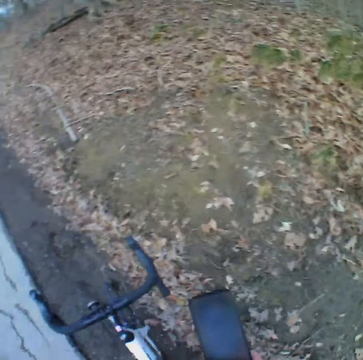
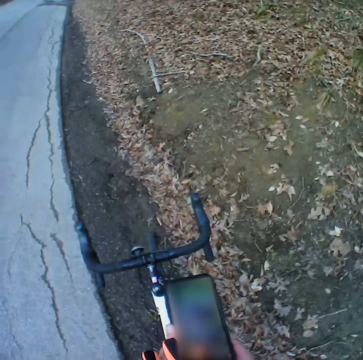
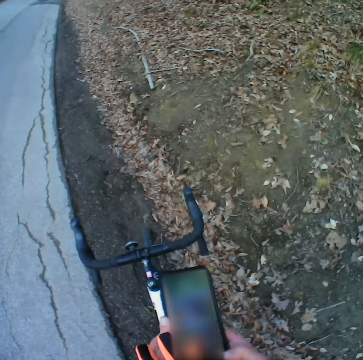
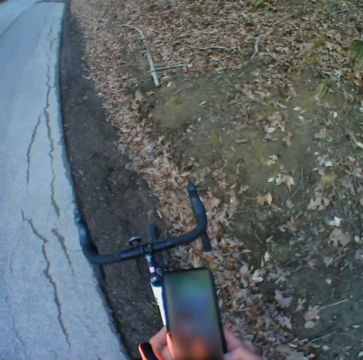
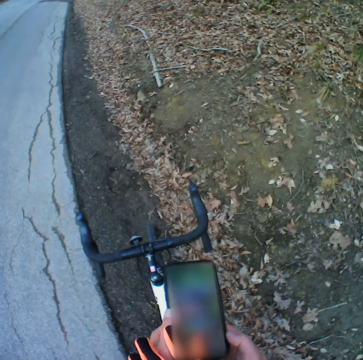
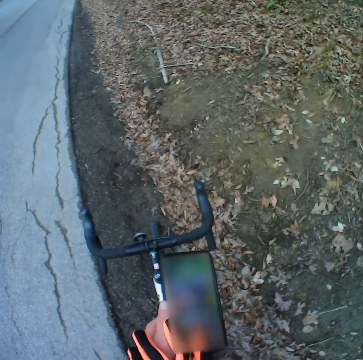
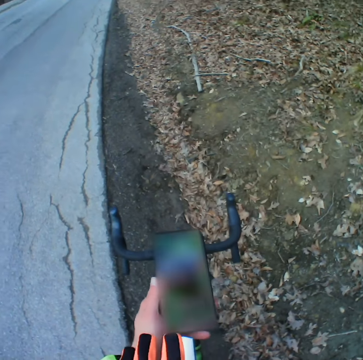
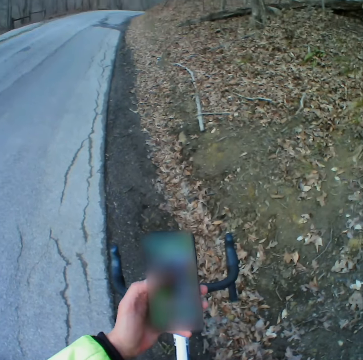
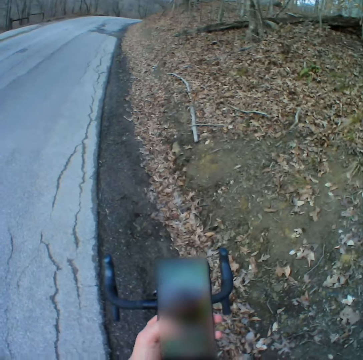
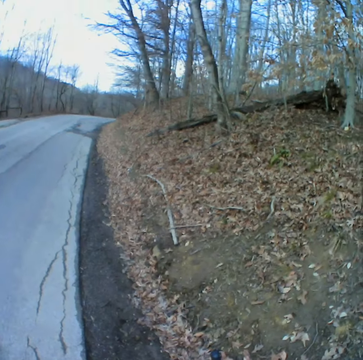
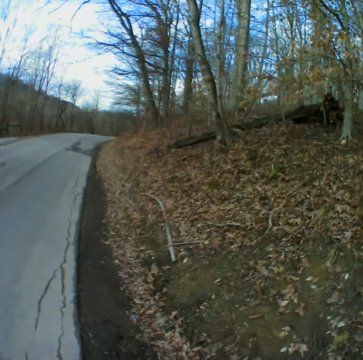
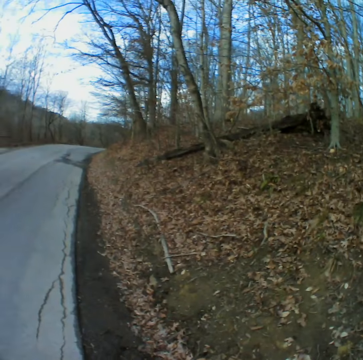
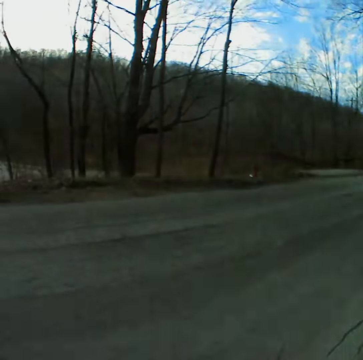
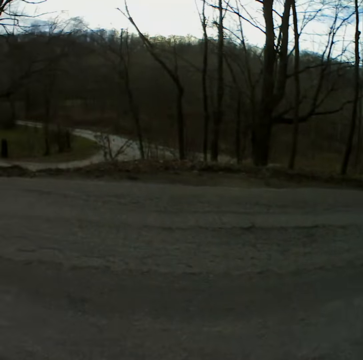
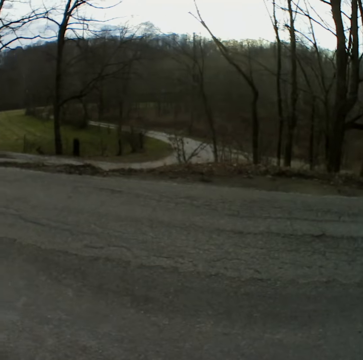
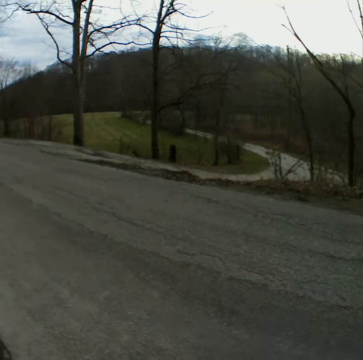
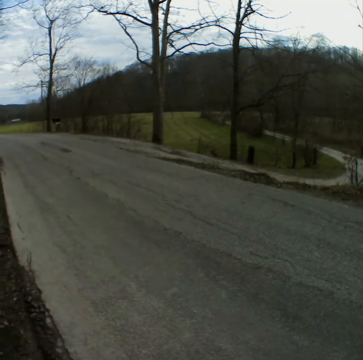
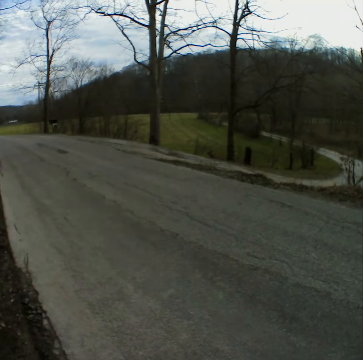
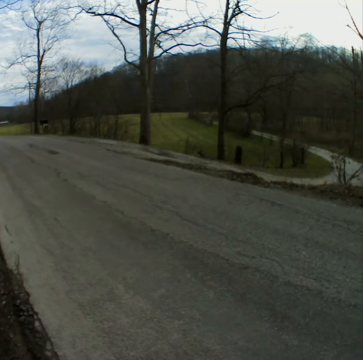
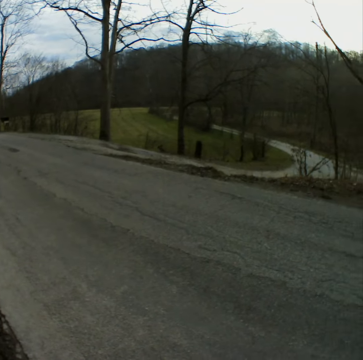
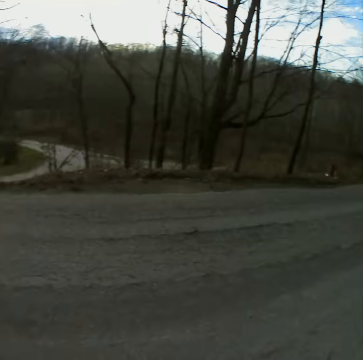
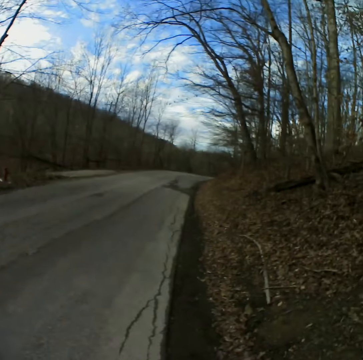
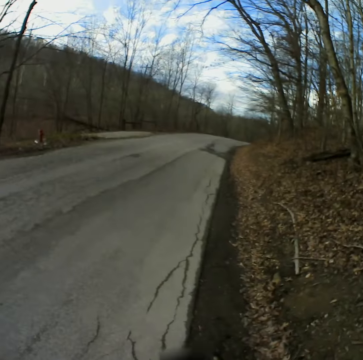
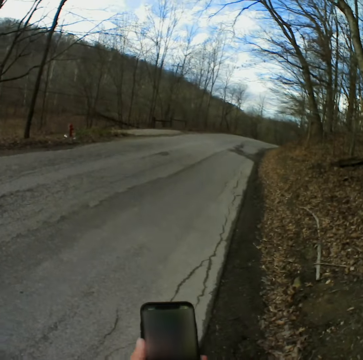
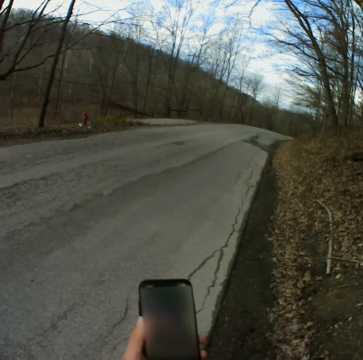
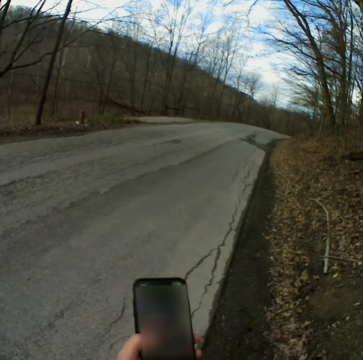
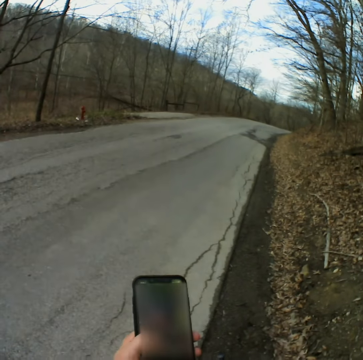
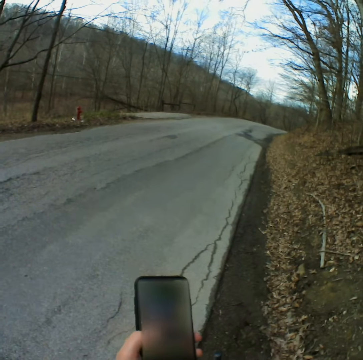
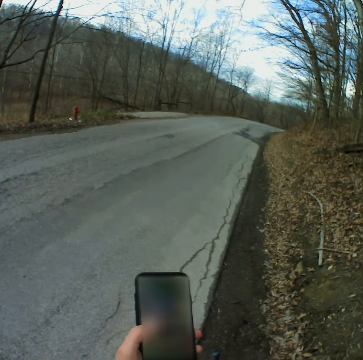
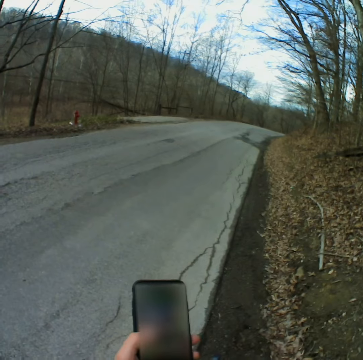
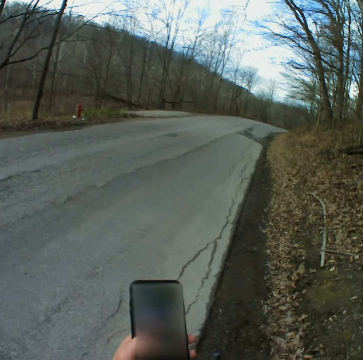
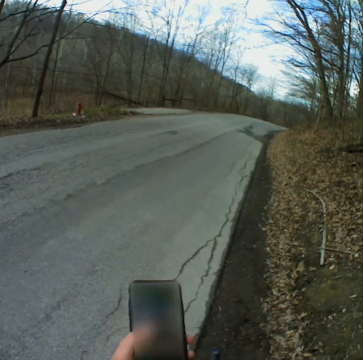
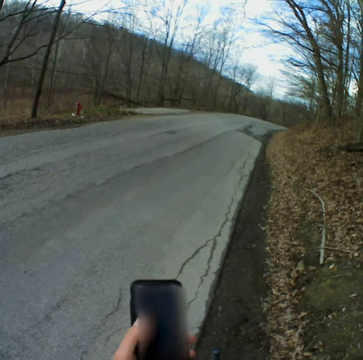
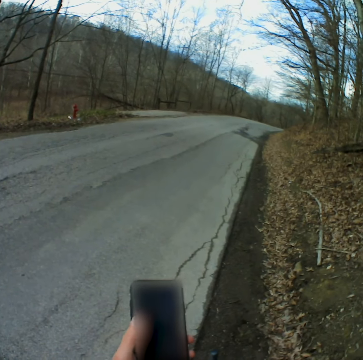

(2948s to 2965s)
The camera wearer checks his phone. He looks around. He looks back. He checks his phone.

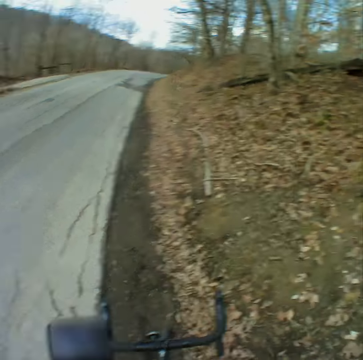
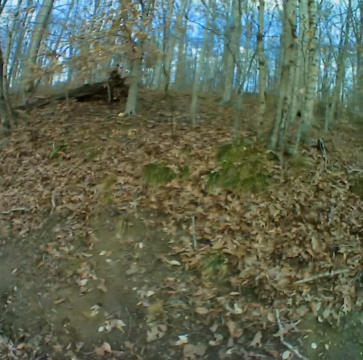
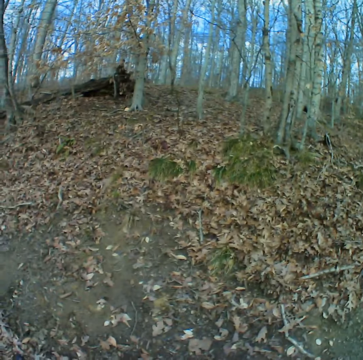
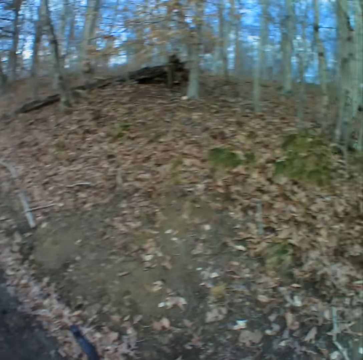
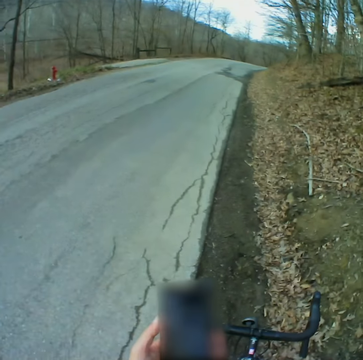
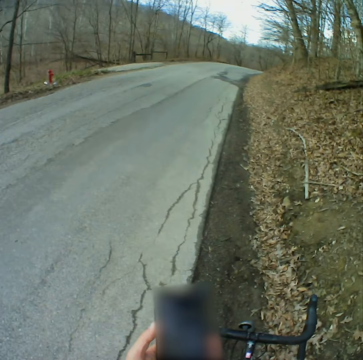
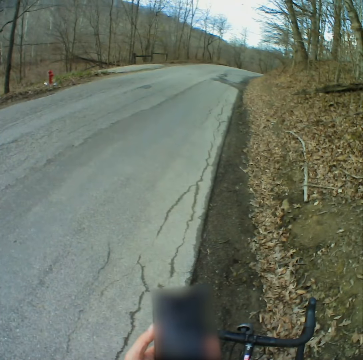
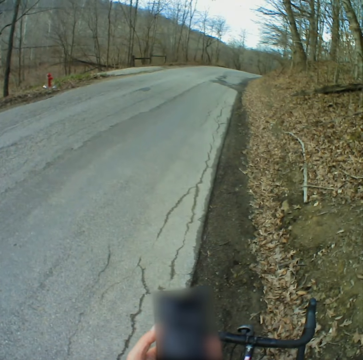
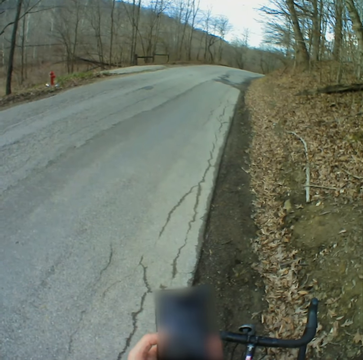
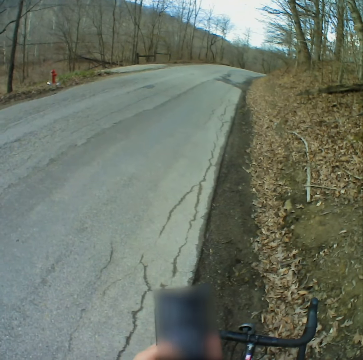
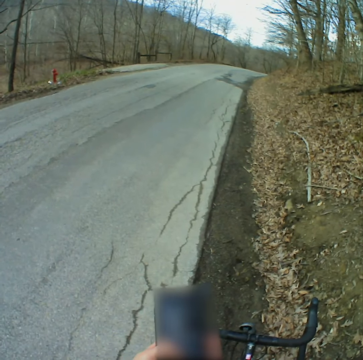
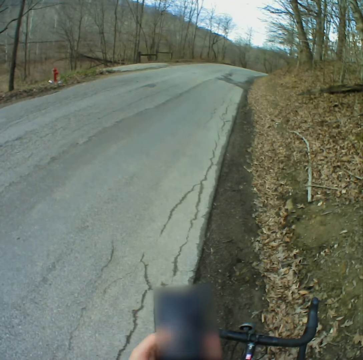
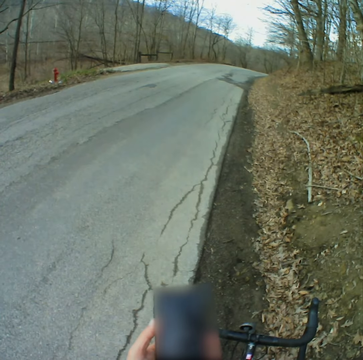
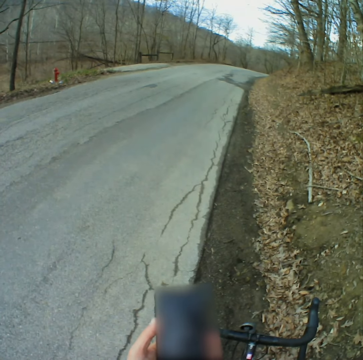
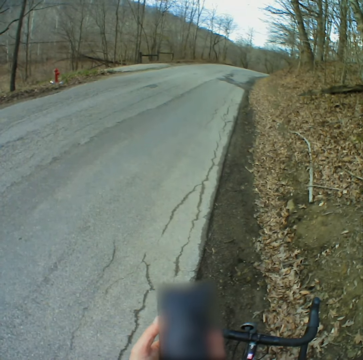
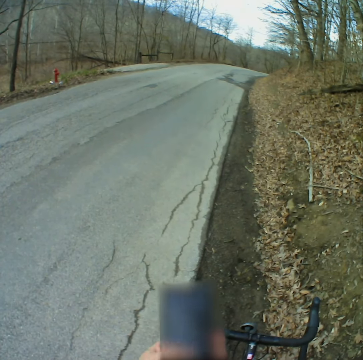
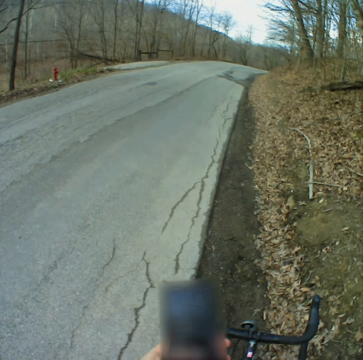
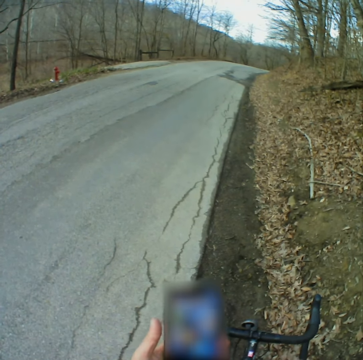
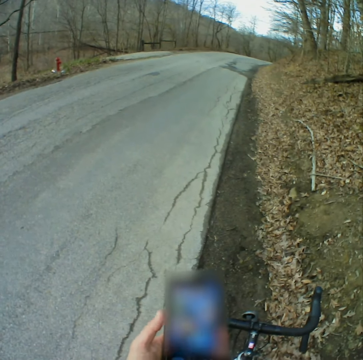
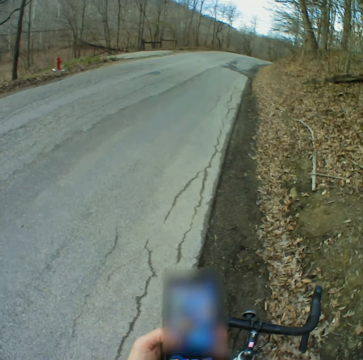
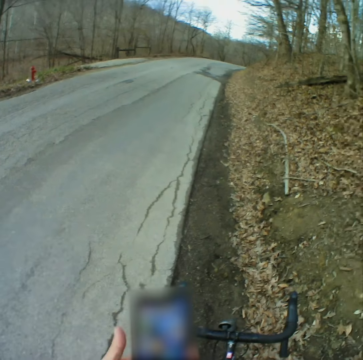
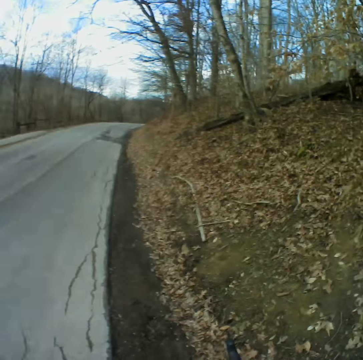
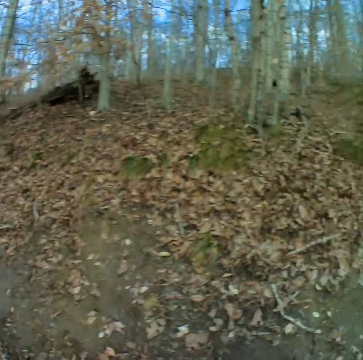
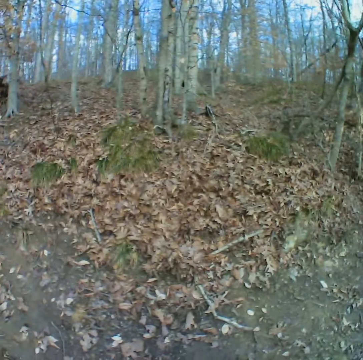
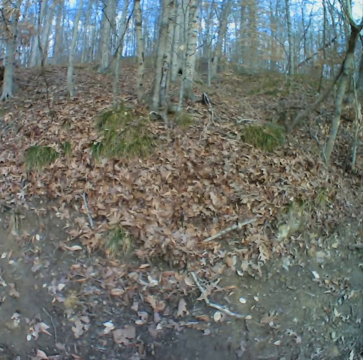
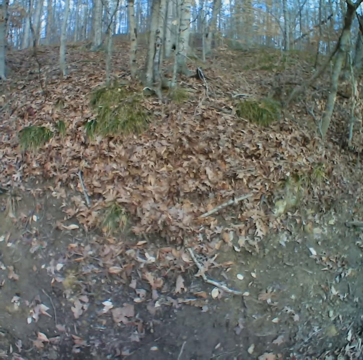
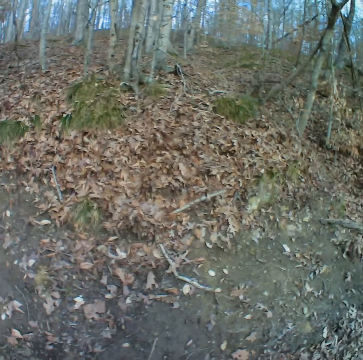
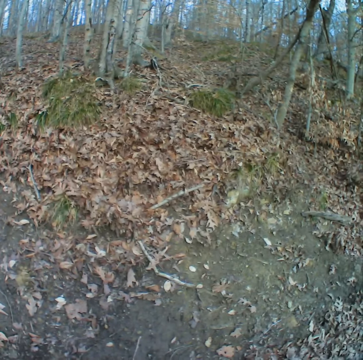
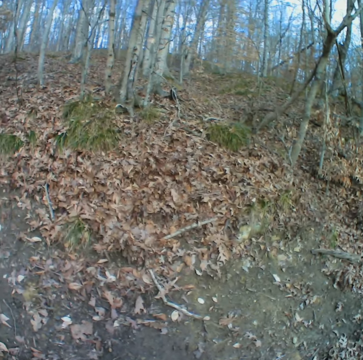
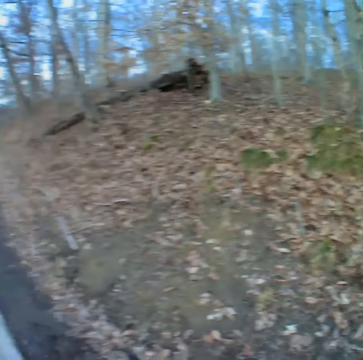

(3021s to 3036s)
The camera wearer looks around. They use the phone. They look around.

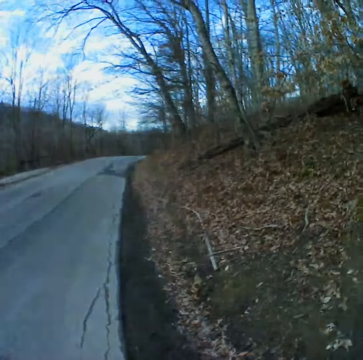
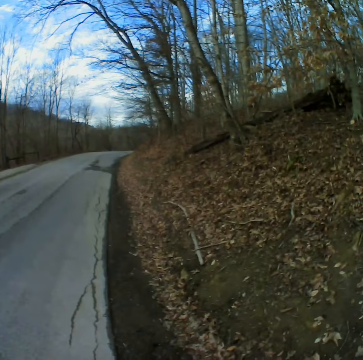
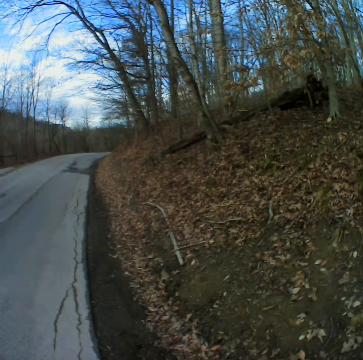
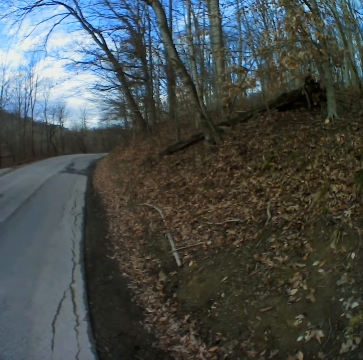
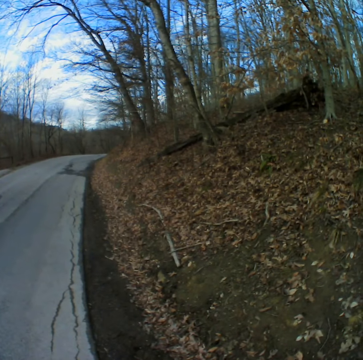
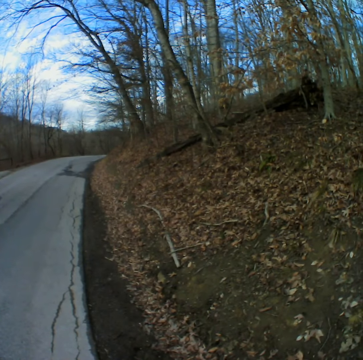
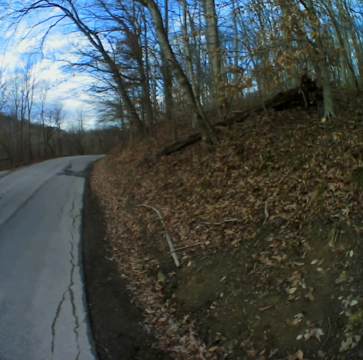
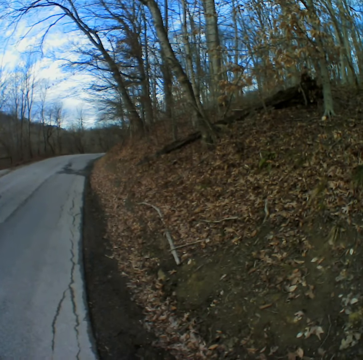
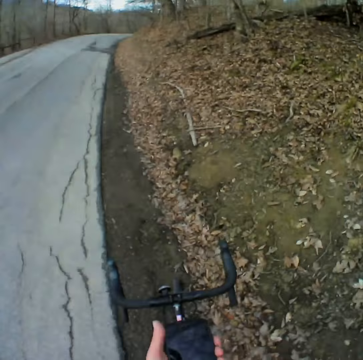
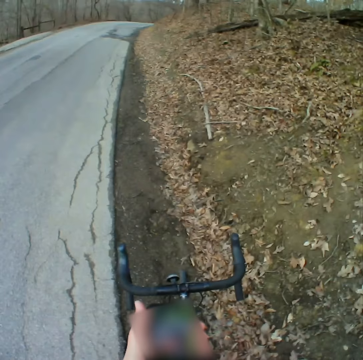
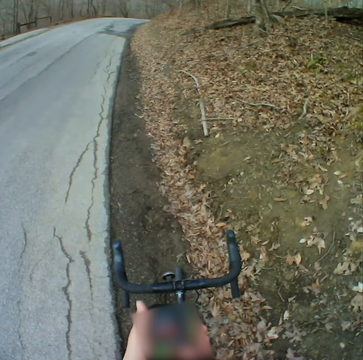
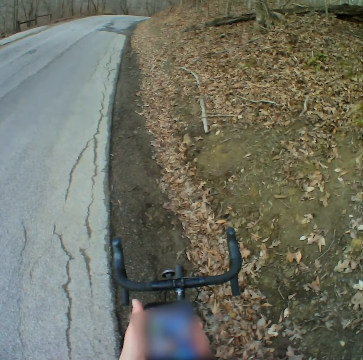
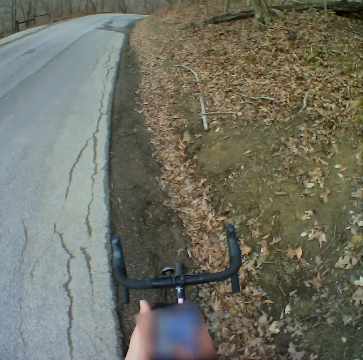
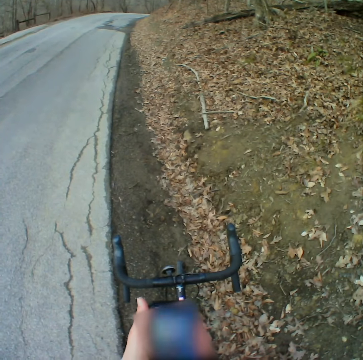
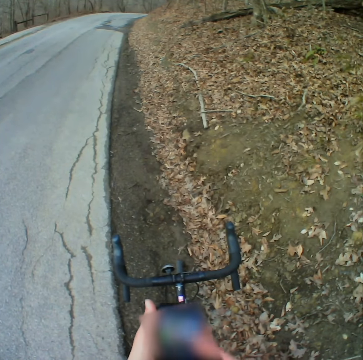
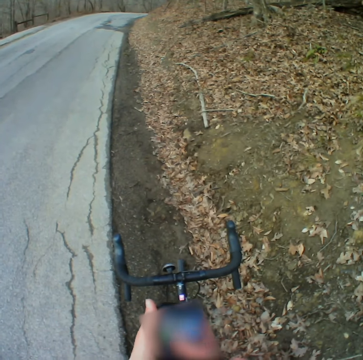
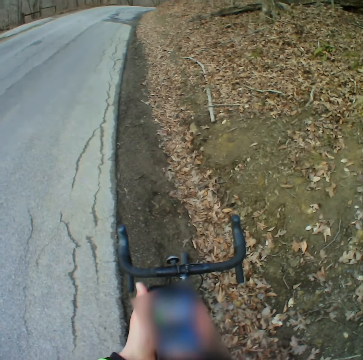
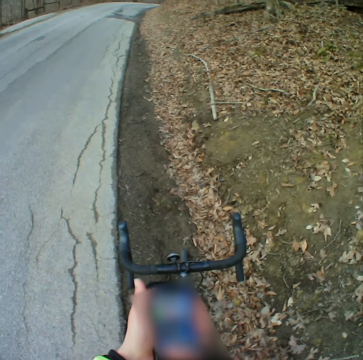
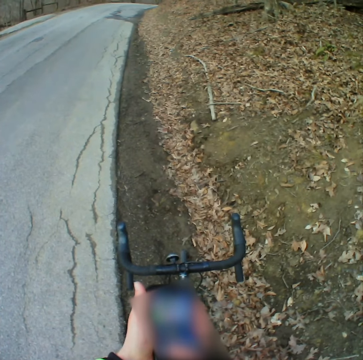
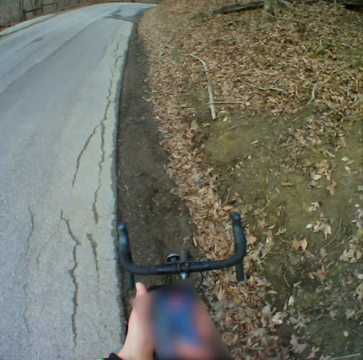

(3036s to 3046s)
The camera wearer uses the phone.
